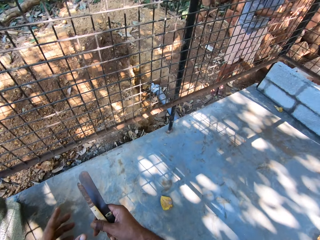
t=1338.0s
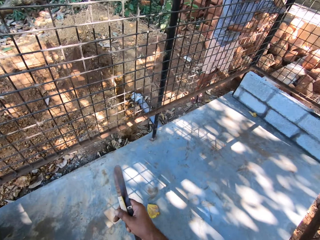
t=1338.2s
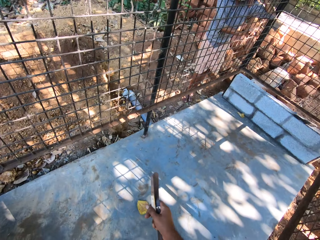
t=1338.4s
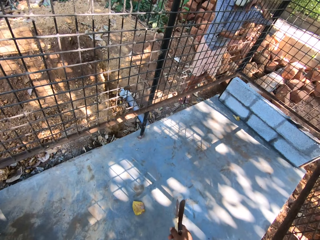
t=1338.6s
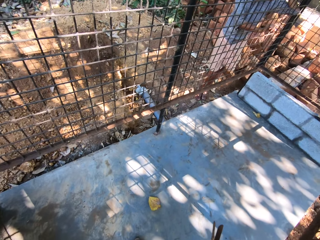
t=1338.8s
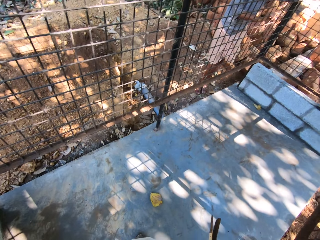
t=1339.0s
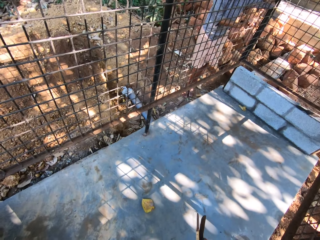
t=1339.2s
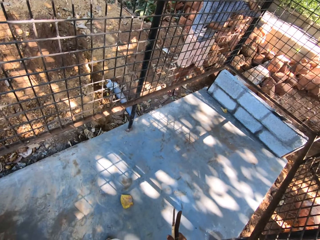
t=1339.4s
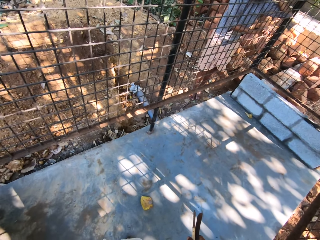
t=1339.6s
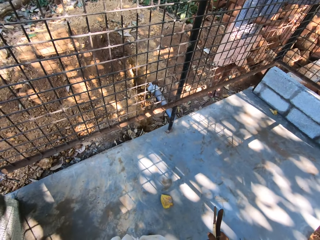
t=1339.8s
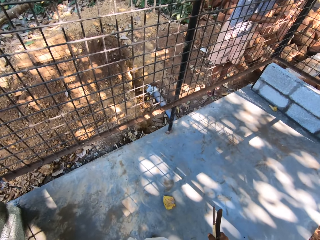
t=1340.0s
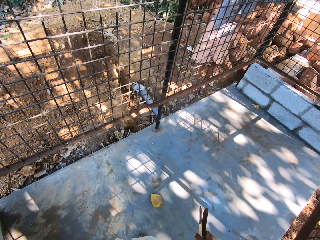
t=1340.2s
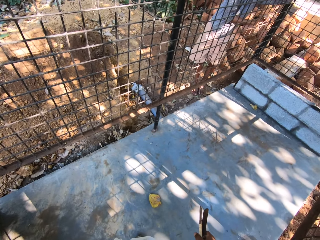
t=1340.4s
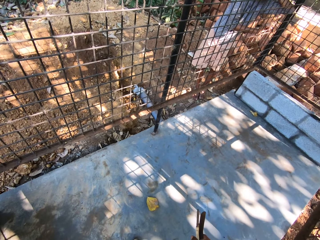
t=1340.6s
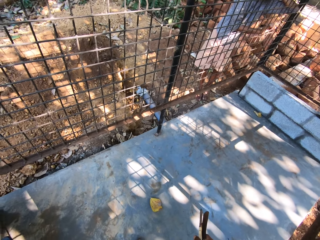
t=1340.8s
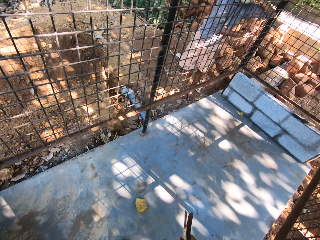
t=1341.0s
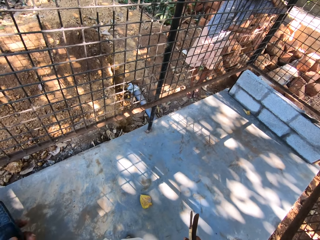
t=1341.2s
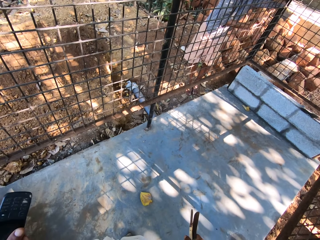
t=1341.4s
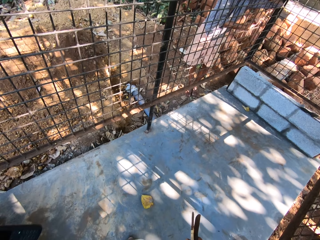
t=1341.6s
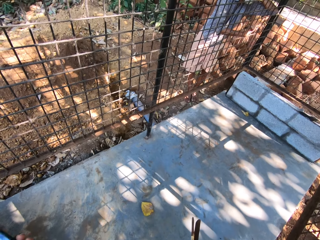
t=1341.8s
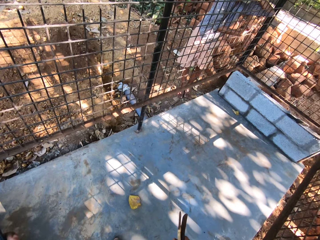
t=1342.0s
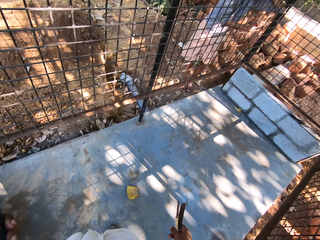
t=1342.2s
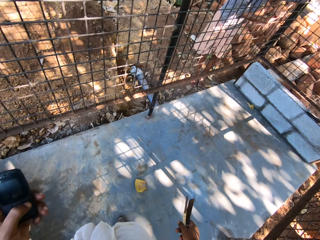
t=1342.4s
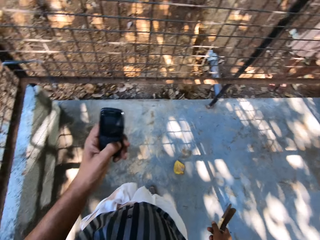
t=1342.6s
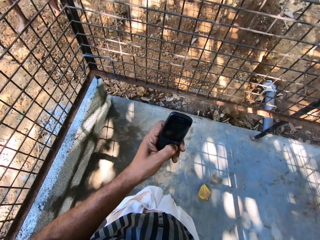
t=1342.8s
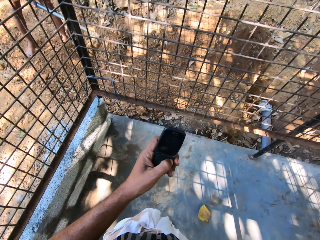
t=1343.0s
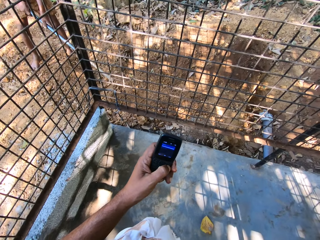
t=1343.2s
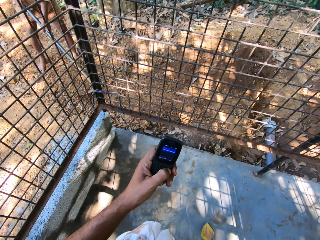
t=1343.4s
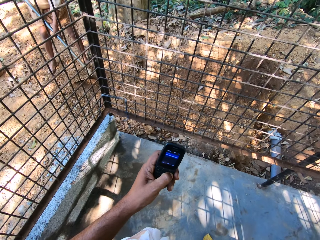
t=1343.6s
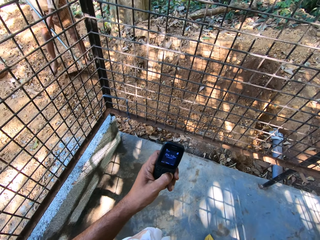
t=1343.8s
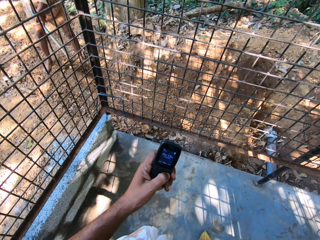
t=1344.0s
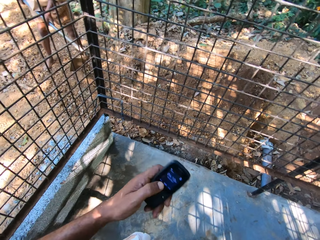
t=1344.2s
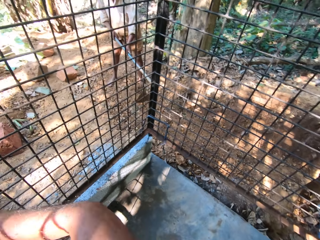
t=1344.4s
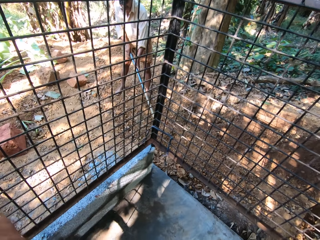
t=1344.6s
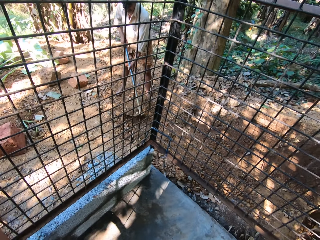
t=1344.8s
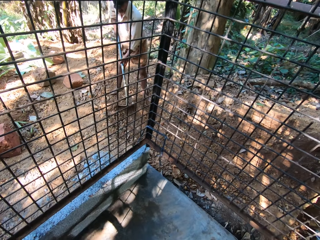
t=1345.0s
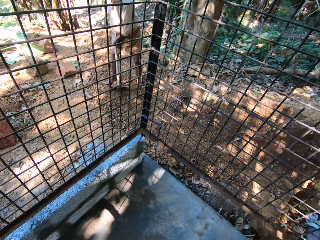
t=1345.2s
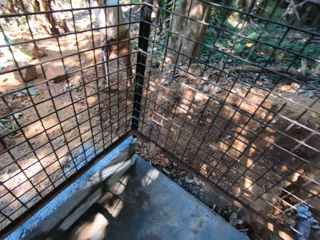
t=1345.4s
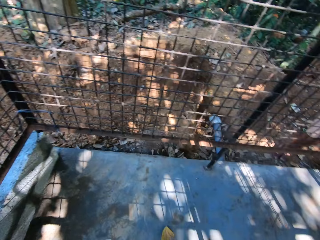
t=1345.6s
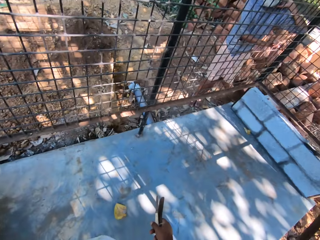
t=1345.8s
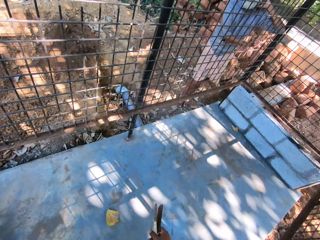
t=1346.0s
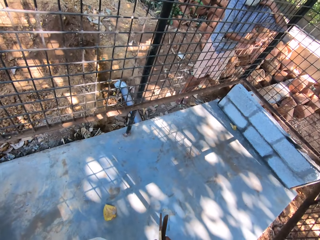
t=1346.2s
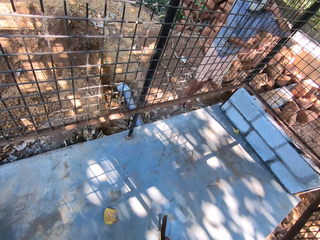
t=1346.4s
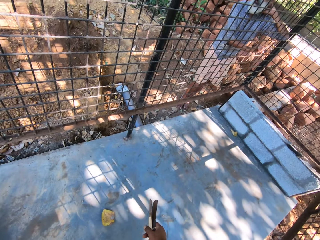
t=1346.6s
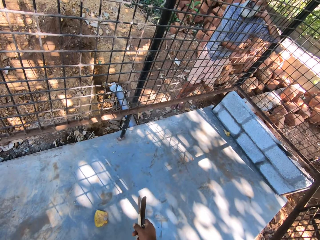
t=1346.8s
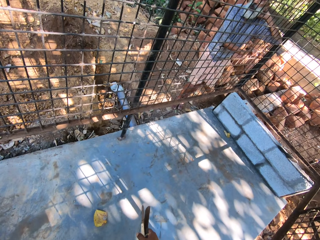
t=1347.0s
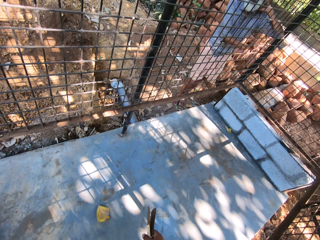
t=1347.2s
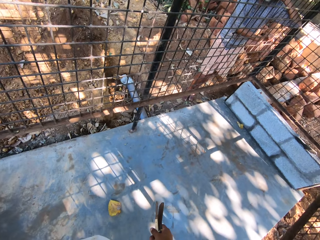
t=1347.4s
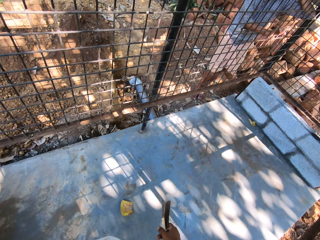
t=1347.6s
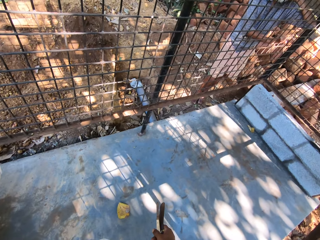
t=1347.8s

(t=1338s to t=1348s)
The camera wearer passes a knife in his left hand to his right hand. He brings out a cellphone from his pocket with his left hand. He operates the cellphone with his left hand. He drops the cellphone in his left hand in his pocket.

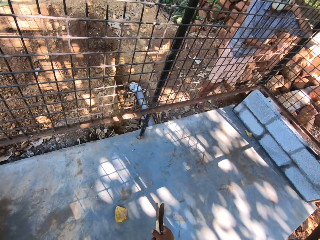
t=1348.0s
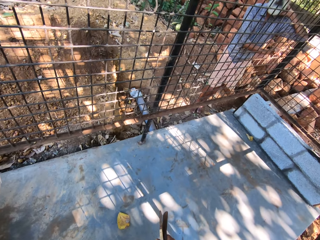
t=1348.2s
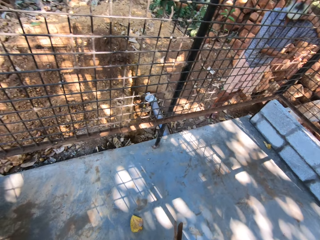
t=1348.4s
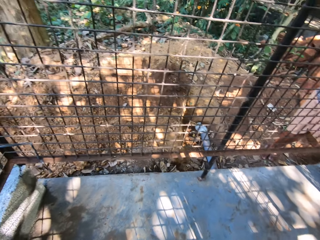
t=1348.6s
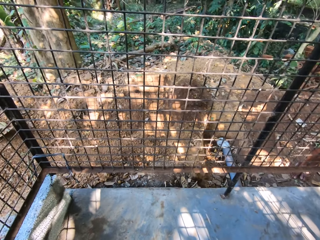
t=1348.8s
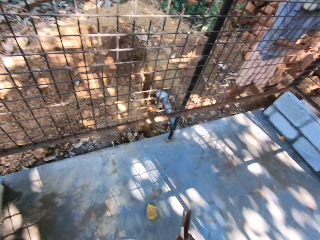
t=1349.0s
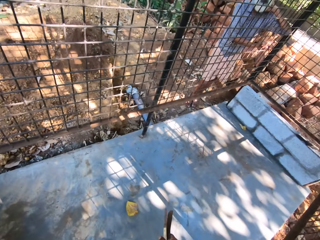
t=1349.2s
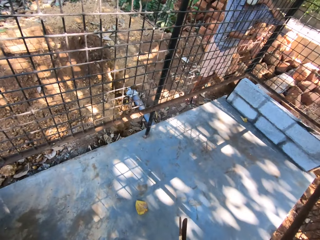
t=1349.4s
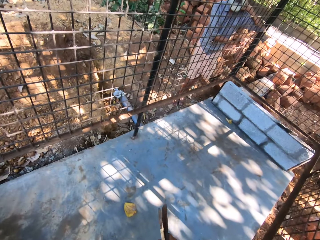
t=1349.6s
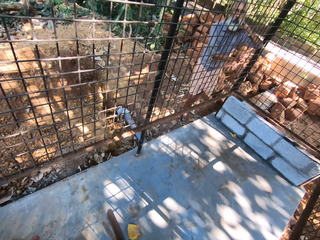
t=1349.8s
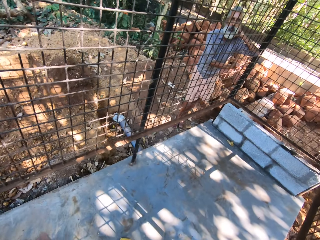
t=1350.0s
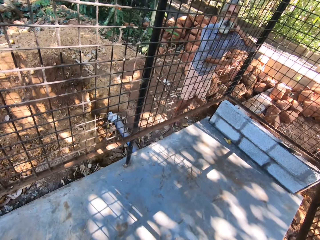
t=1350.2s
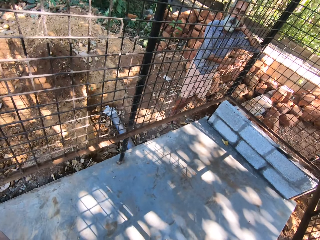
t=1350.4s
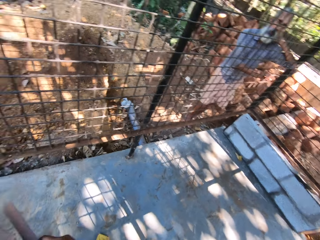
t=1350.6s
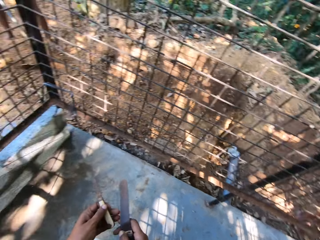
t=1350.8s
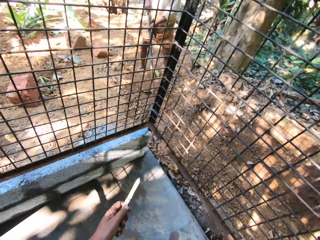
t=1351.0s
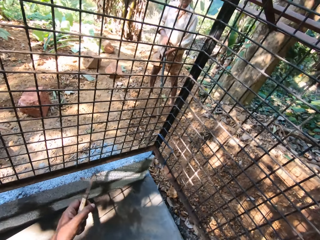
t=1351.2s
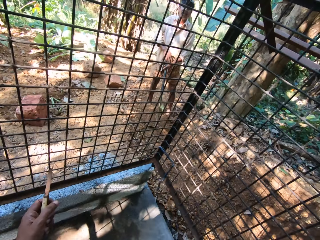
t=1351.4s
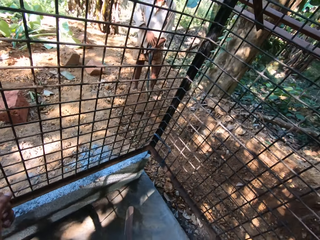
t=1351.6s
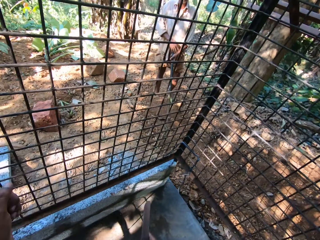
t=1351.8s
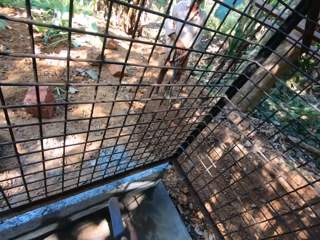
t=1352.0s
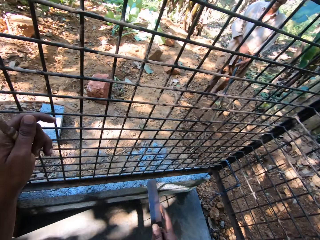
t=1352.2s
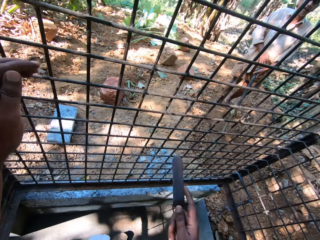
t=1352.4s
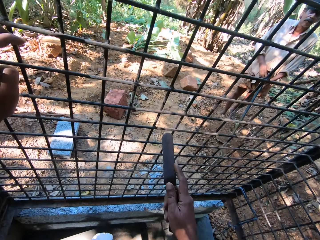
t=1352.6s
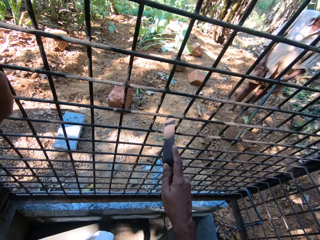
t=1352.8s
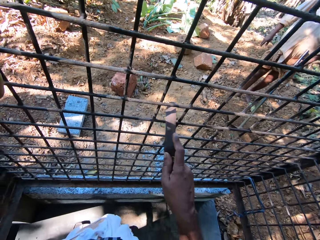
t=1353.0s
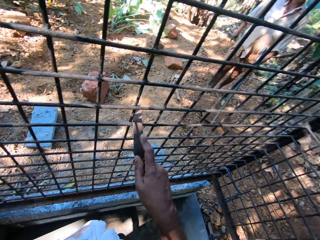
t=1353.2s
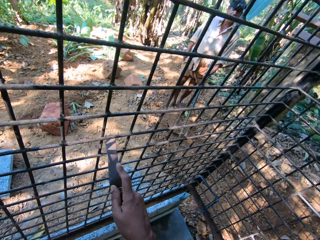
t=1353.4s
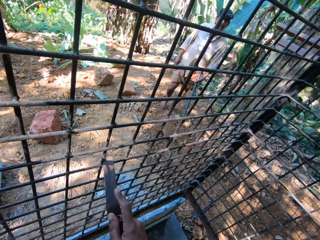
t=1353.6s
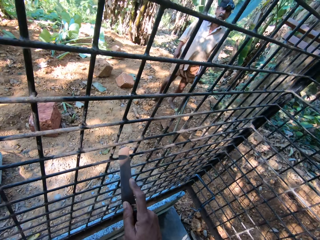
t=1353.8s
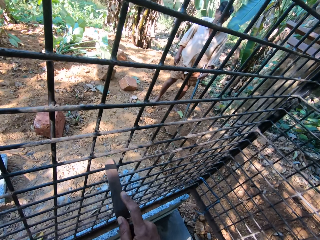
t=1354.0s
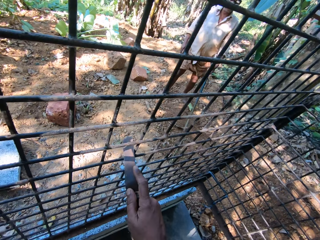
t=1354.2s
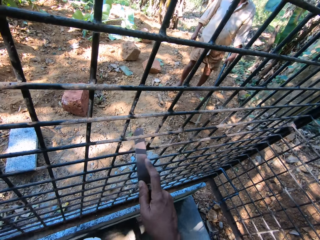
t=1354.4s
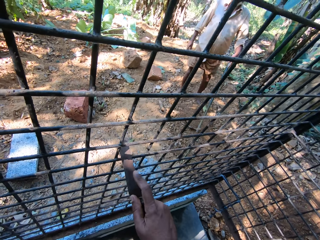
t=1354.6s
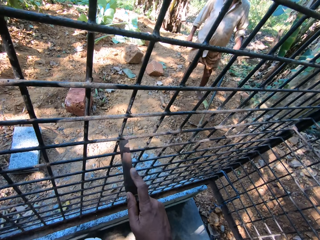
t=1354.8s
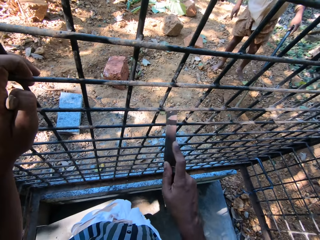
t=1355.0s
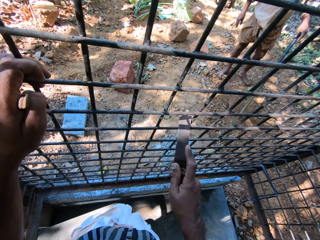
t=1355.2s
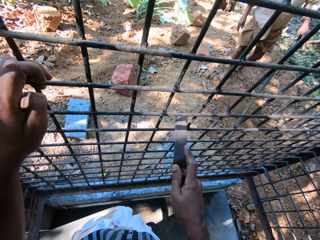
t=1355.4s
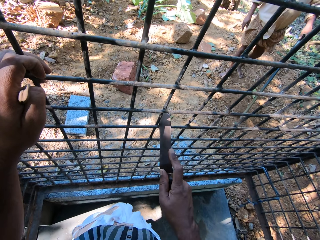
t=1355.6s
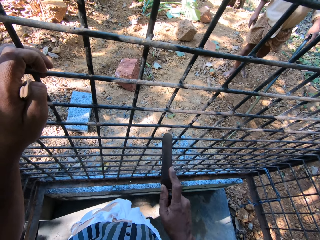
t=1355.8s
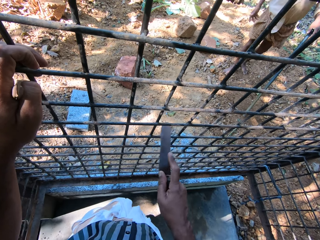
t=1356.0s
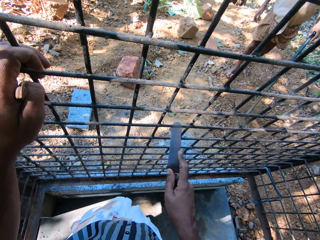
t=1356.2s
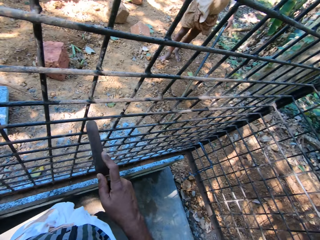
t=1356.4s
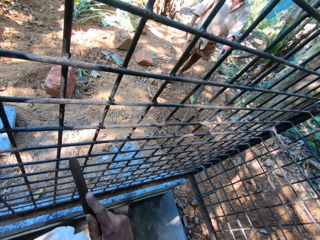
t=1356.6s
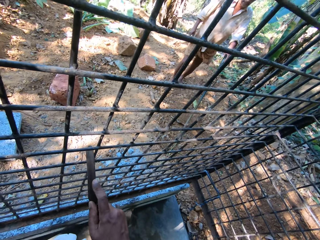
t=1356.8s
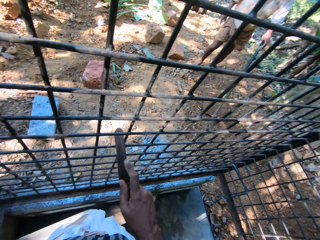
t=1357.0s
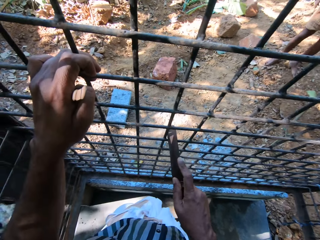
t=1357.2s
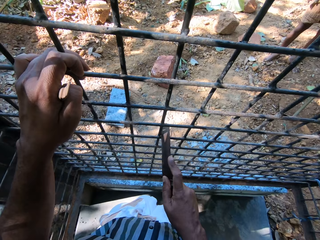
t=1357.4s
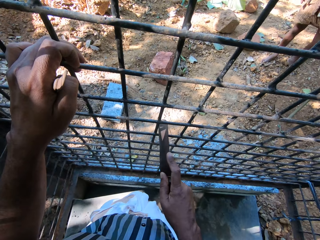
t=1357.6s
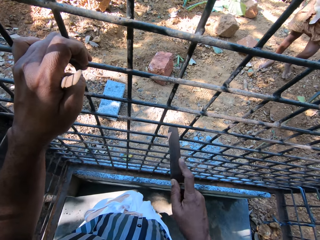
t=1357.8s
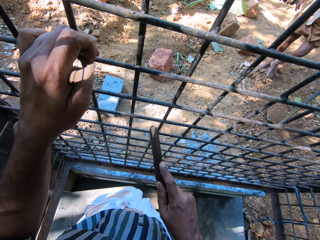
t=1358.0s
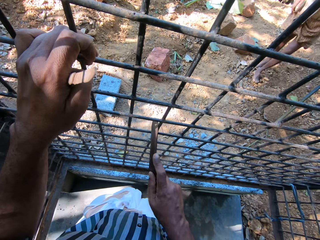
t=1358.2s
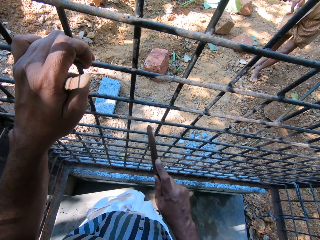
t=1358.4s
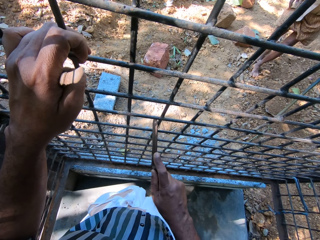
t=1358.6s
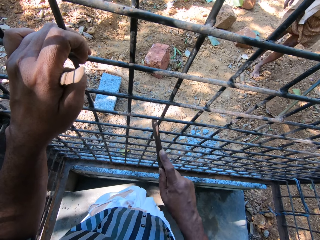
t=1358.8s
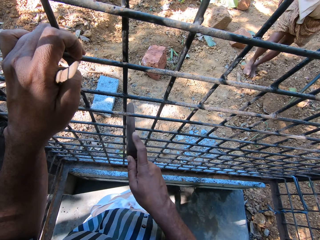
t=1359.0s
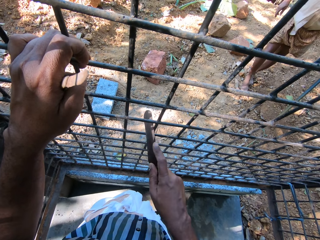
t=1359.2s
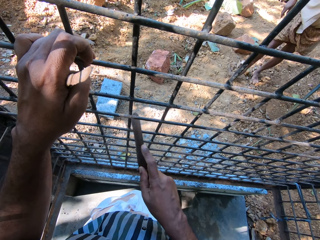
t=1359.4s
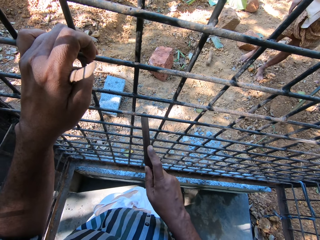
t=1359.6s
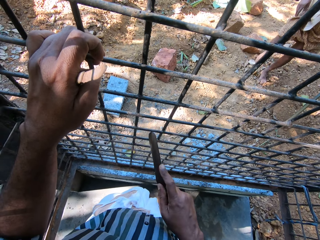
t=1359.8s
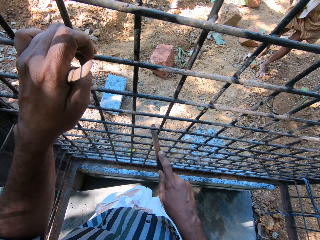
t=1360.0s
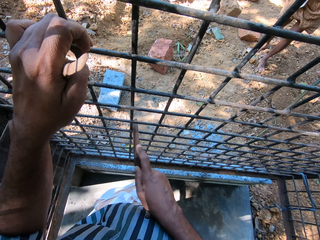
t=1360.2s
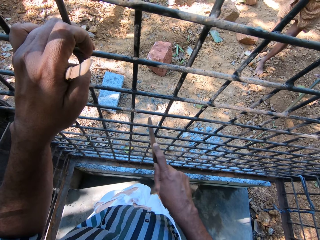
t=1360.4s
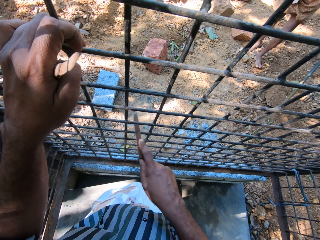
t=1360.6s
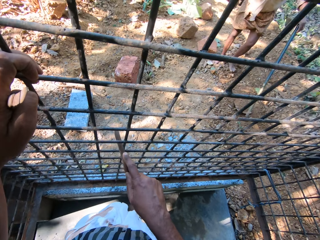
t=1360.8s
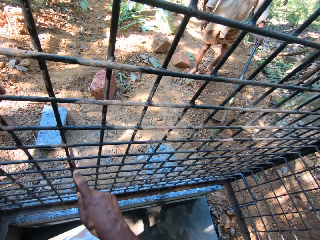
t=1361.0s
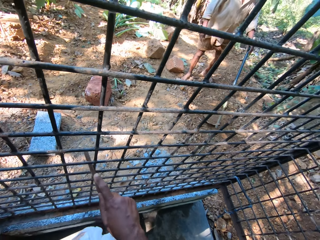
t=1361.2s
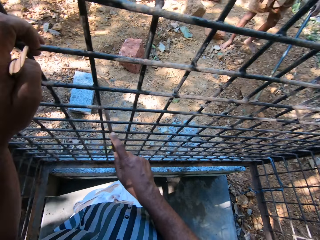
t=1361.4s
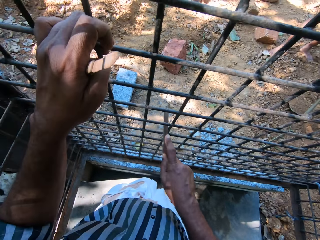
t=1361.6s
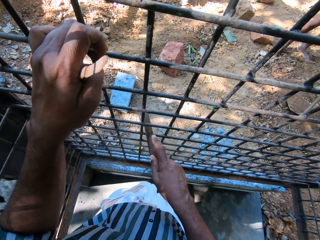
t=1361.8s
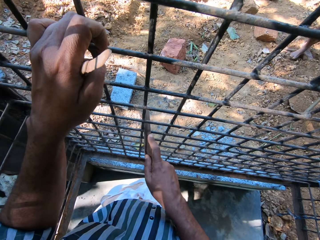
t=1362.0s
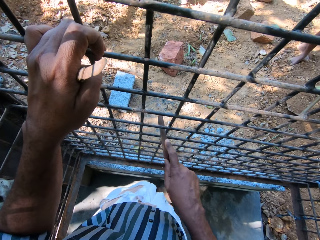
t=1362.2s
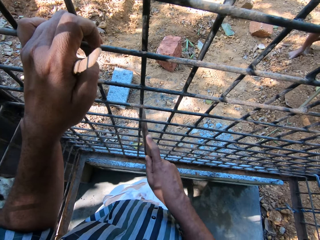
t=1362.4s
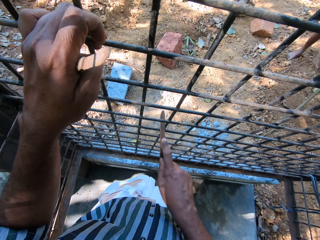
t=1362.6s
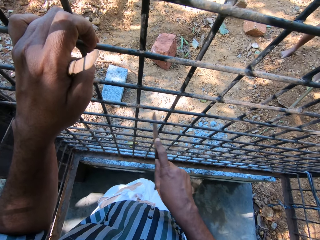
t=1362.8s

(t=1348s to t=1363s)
The camera wearer passes the knife in his right hand to his left hand. He holds metal. He uses the scraper in his right hand on the metal cage. A man moves a stick with the leg and picks up a hoe.
